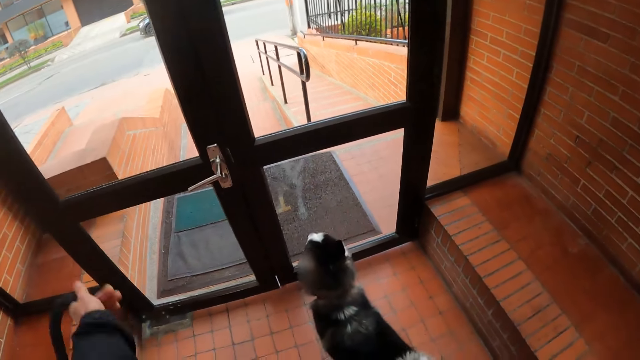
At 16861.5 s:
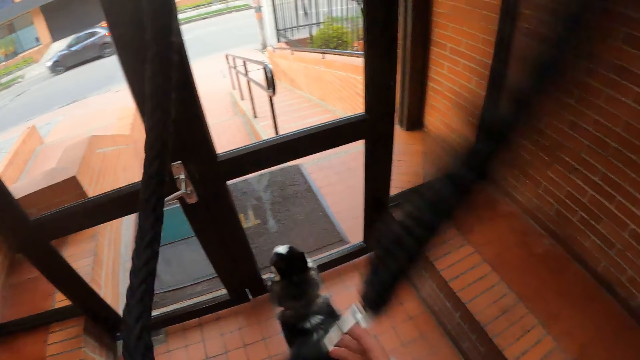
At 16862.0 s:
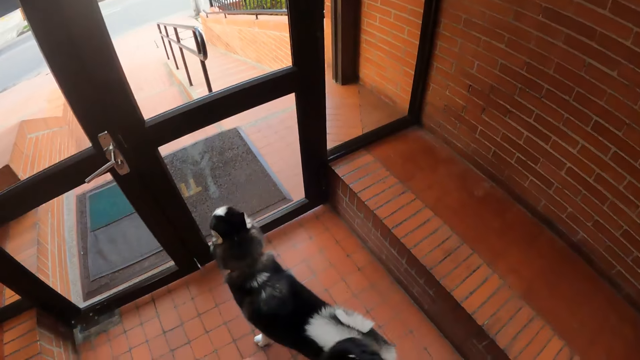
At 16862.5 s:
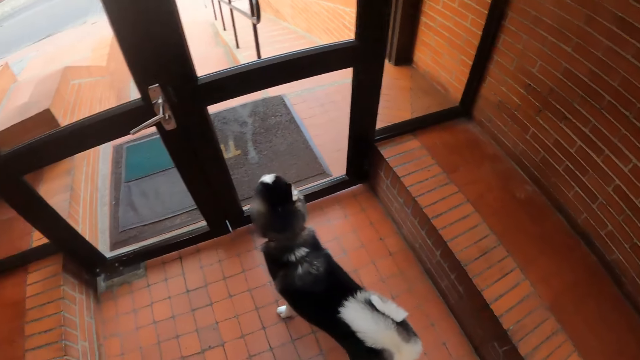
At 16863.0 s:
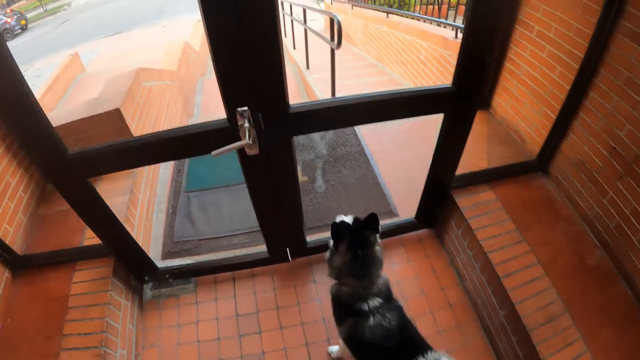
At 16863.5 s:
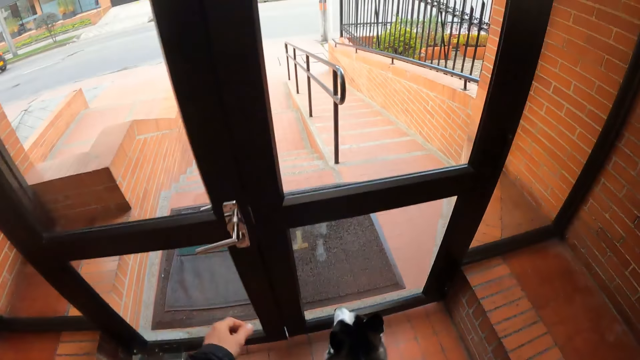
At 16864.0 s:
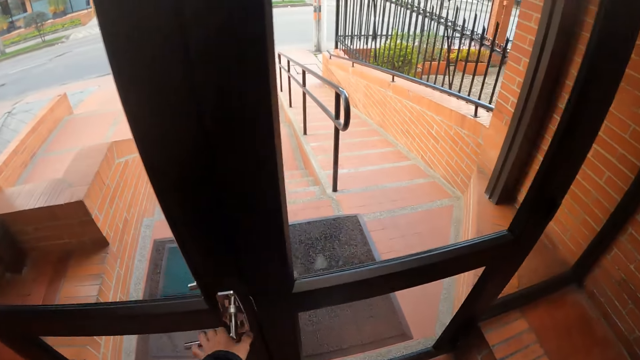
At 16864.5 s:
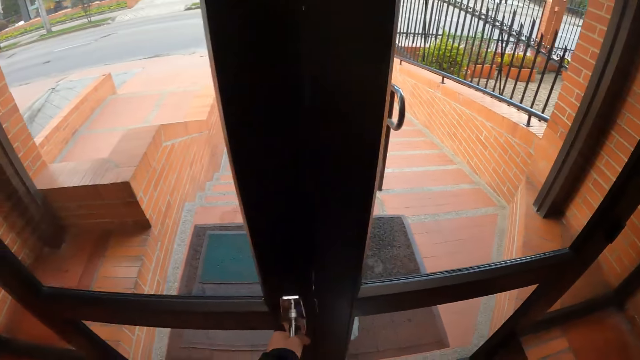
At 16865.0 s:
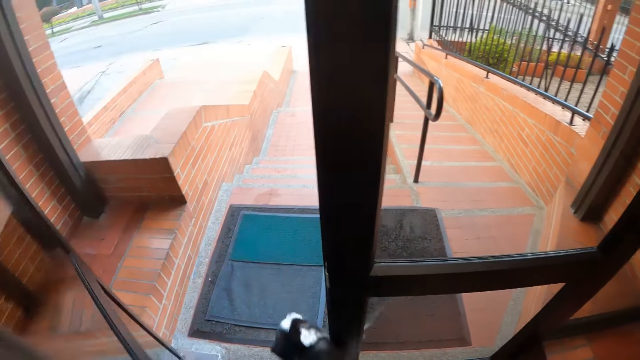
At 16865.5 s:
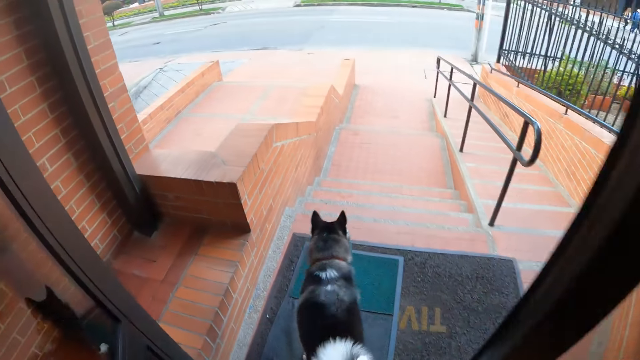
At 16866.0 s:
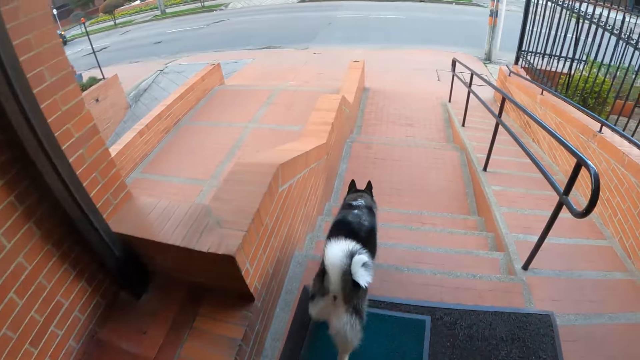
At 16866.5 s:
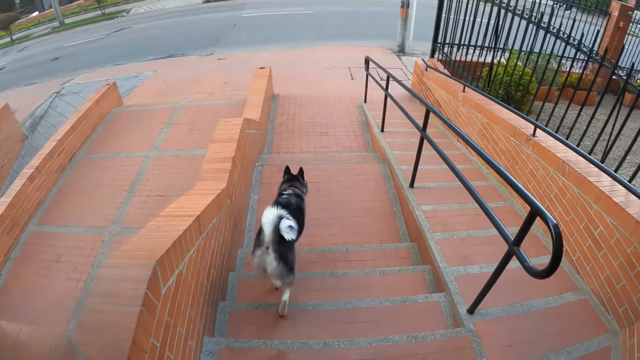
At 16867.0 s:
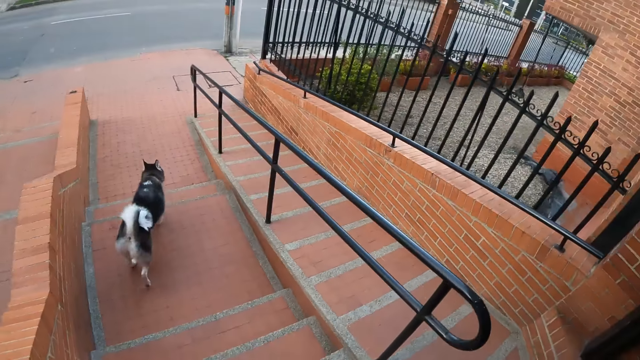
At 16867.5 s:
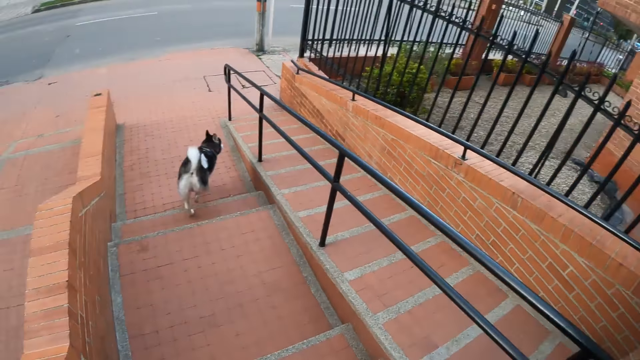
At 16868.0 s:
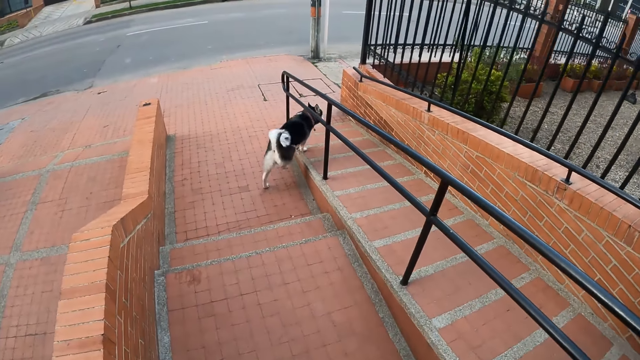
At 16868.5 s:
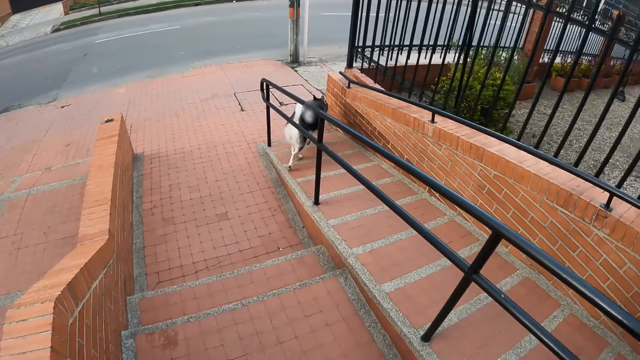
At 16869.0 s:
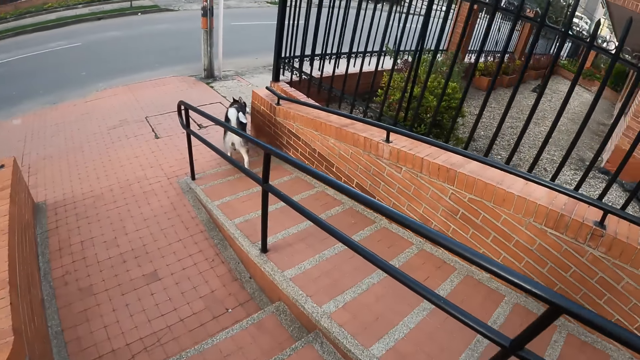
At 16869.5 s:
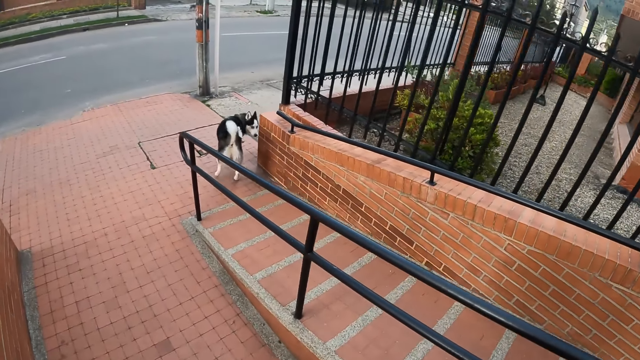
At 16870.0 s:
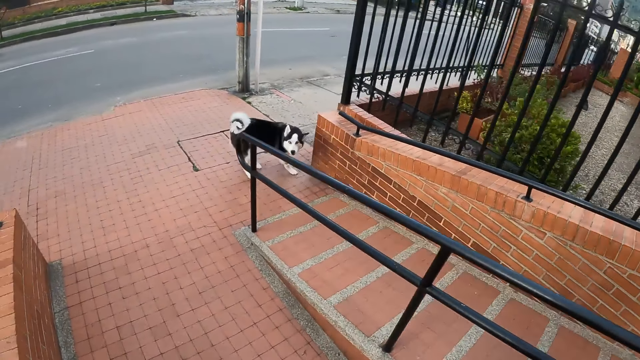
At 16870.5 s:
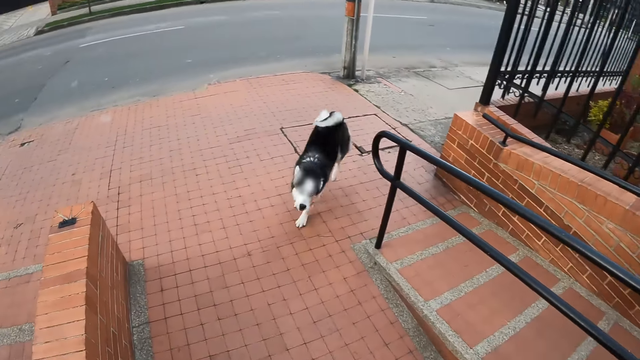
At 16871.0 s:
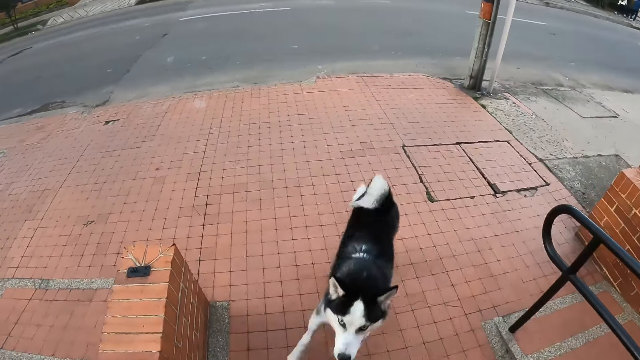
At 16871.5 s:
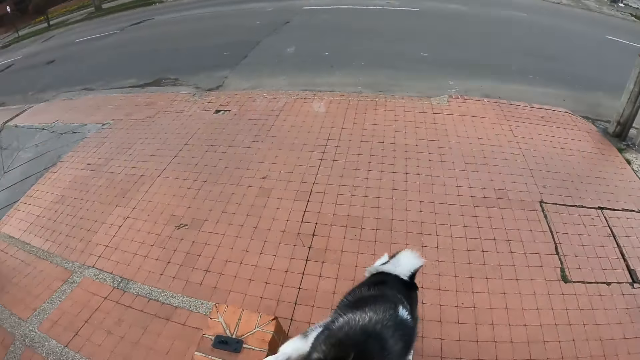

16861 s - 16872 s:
The camera wearer lifts a rope on the hands. He opens a door with his left hand. He walks out the door. He walks down the flight of stairs with the dog. He looks at the dog.

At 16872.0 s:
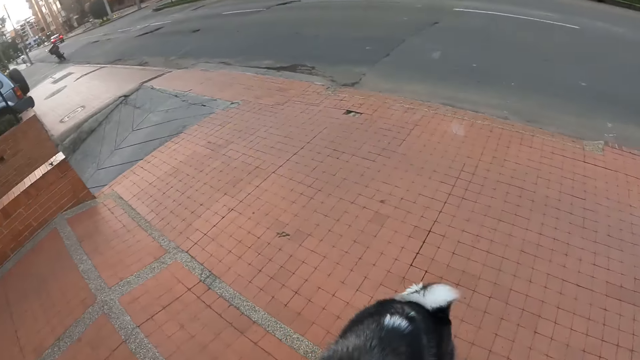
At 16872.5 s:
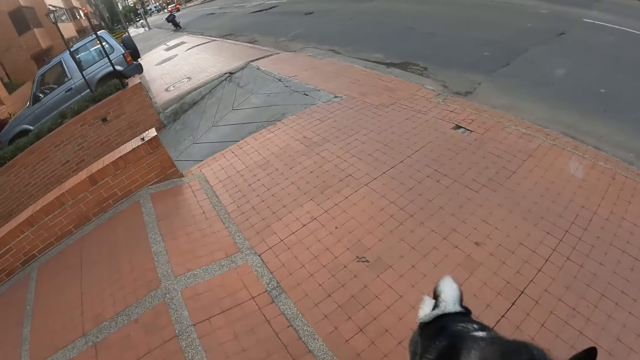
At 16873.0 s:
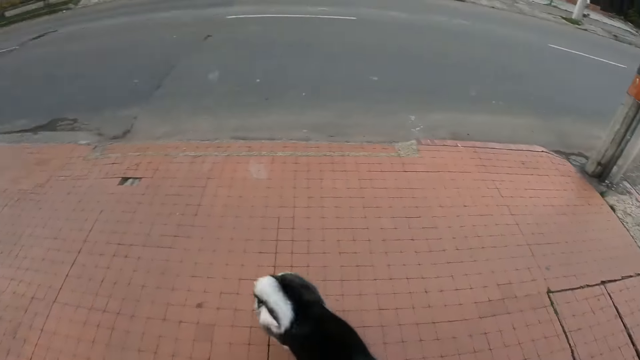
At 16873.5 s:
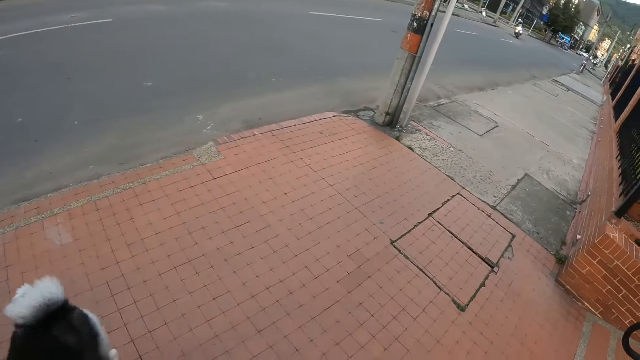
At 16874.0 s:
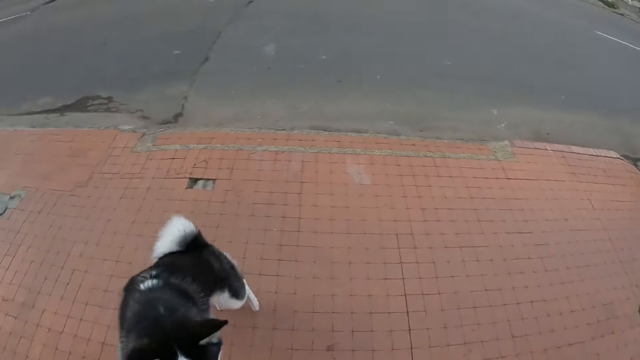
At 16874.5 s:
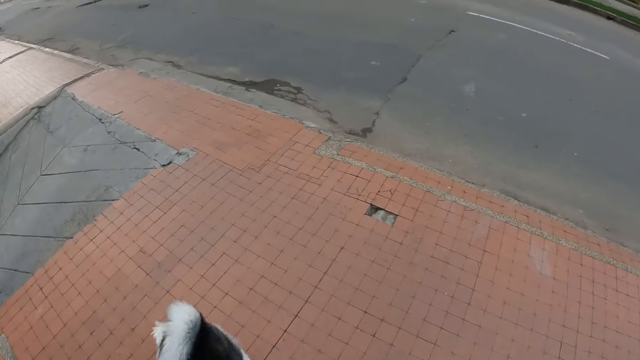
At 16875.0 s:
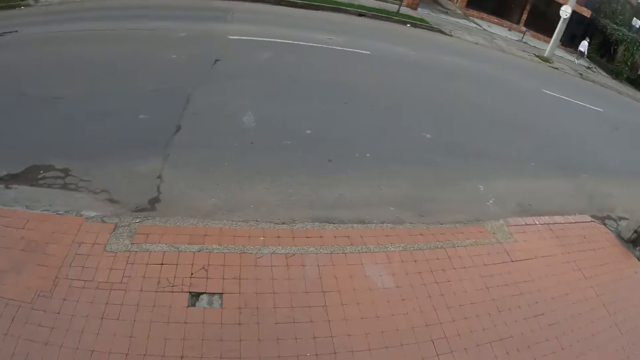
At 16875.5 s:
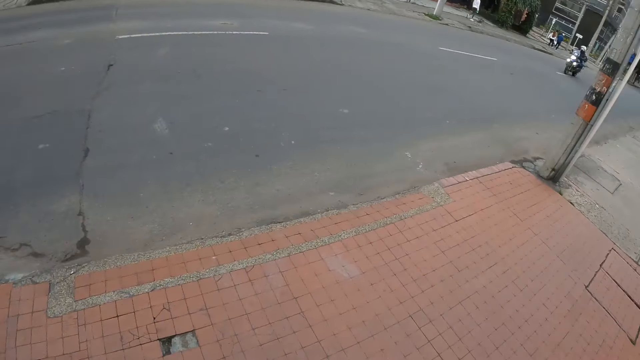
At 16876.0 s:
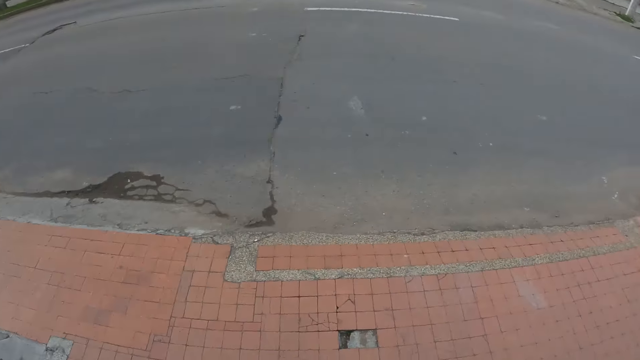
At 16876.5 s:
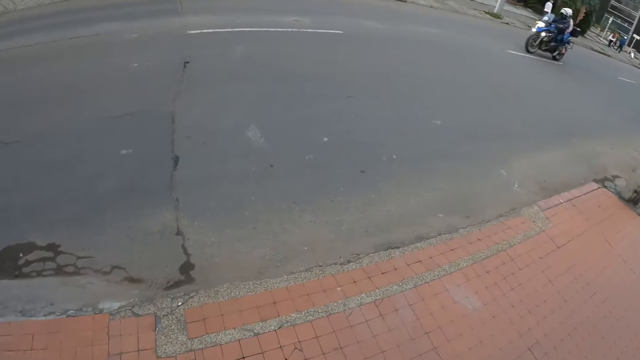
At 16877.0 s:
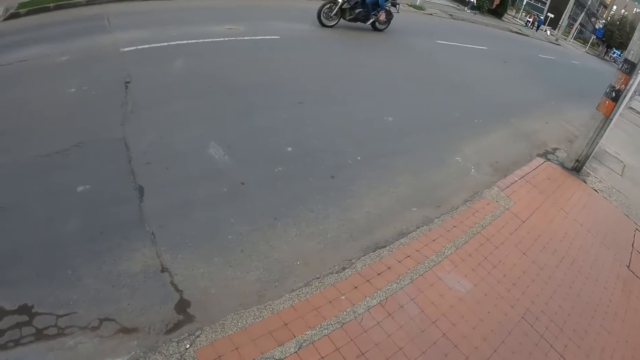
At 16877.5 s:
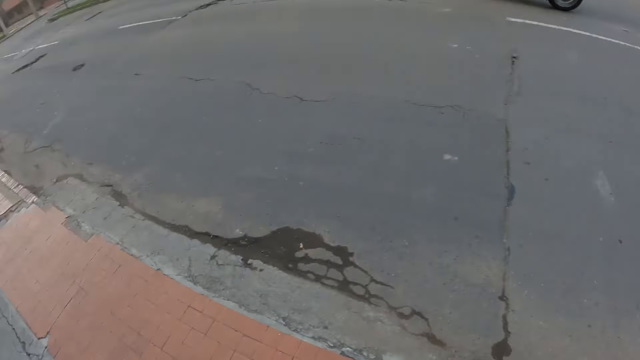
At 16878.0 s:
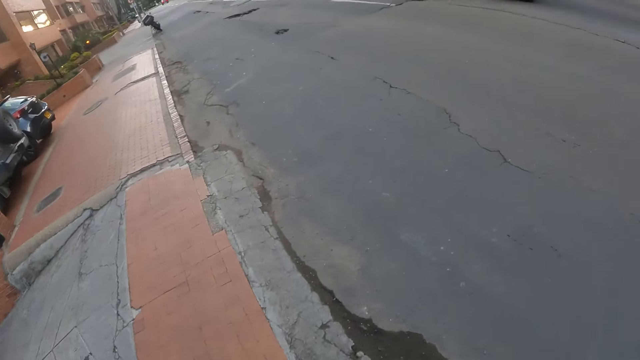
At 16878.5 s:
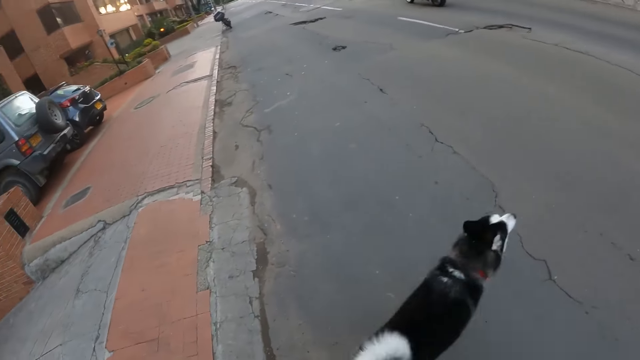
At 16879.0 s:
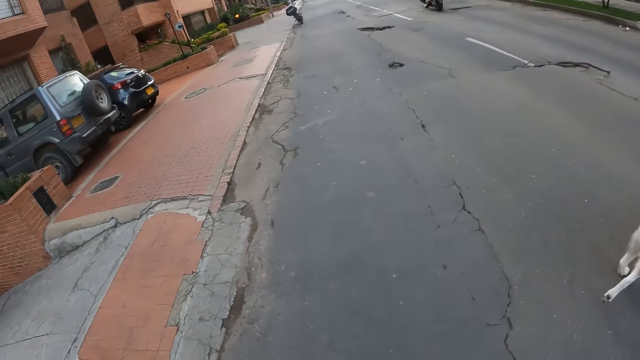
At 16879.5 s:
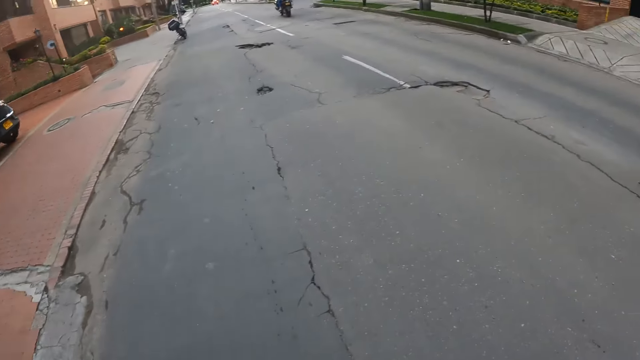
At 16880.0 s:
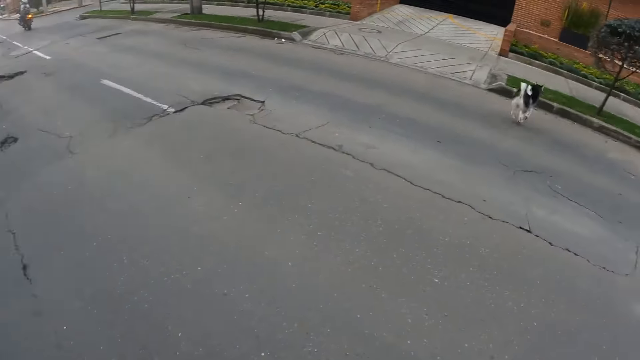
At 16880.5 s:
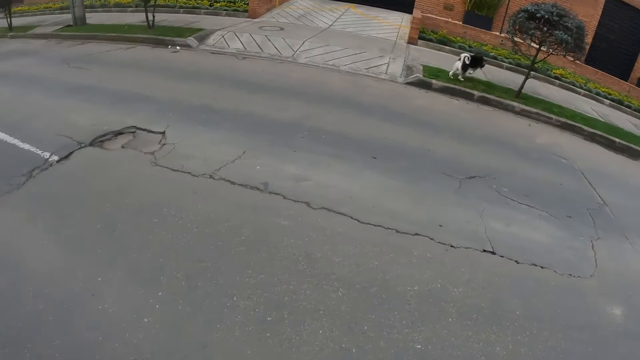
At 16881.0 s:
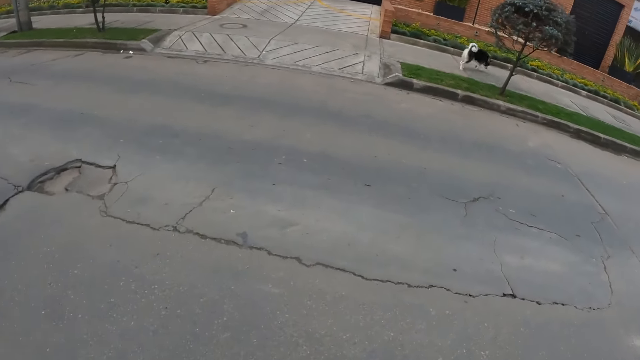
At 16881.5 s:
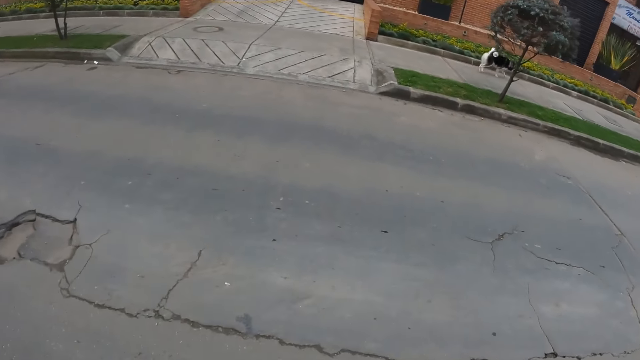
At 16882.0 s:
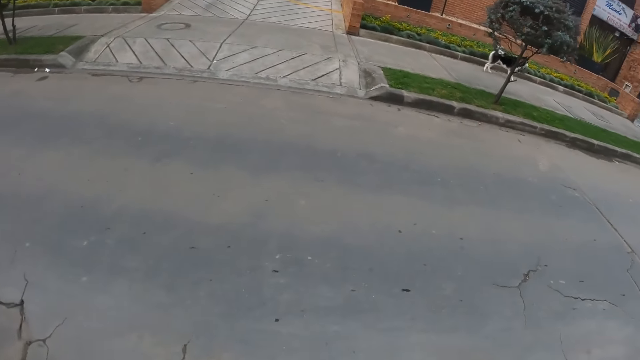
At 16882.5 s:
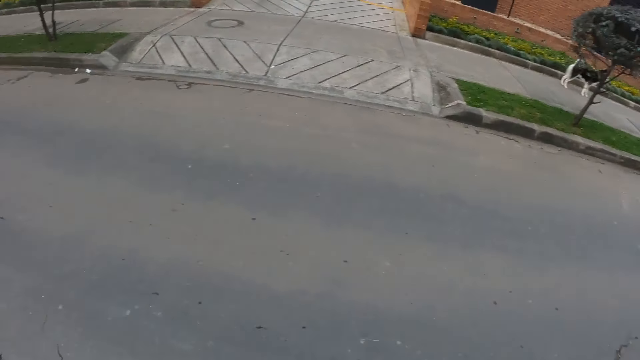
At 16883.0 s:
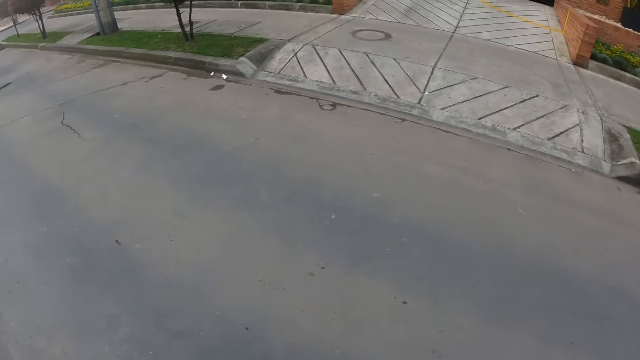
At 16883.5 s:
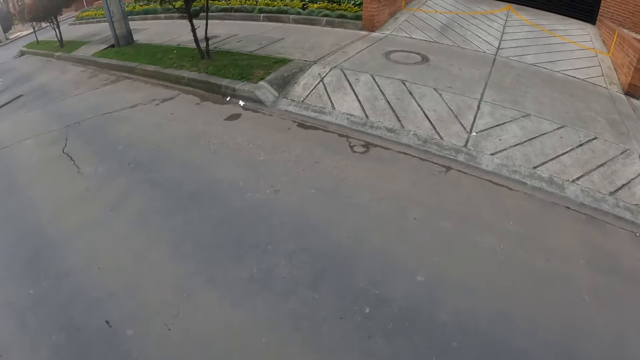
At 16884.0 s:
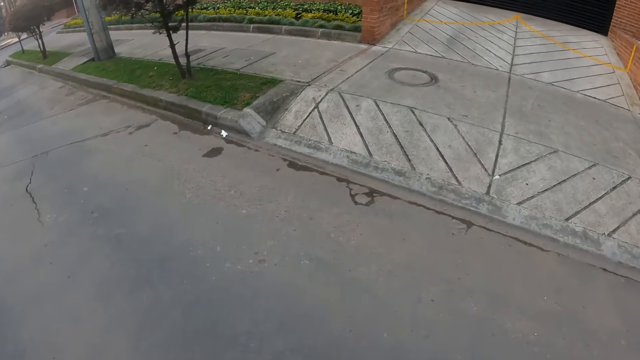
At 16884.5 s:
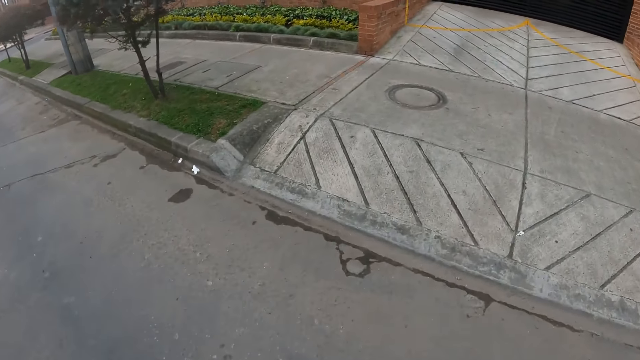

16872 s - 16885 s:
The camera wearer plays with a dog. They look around the street. They cross a road. They look at the dog.
